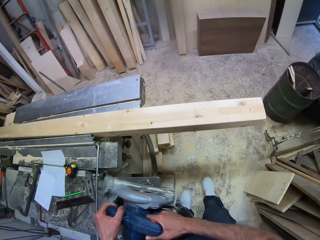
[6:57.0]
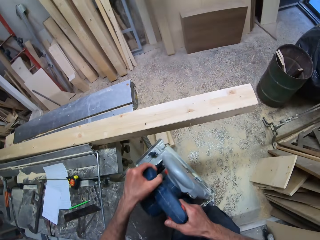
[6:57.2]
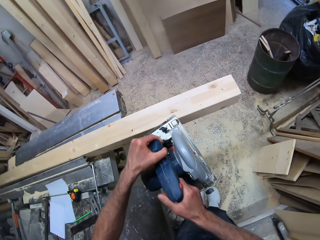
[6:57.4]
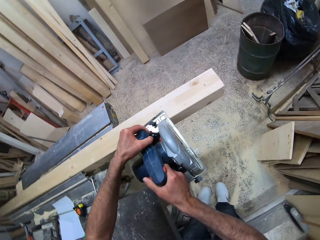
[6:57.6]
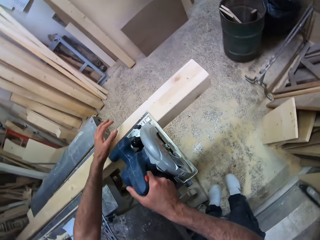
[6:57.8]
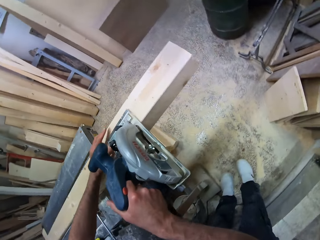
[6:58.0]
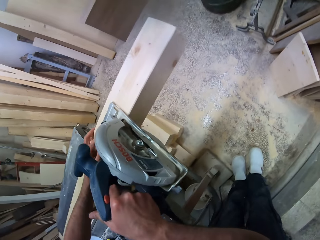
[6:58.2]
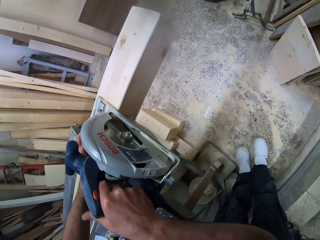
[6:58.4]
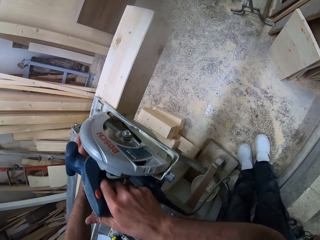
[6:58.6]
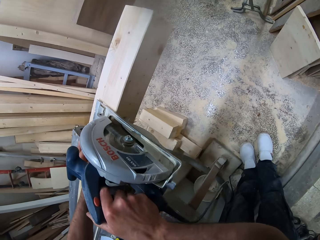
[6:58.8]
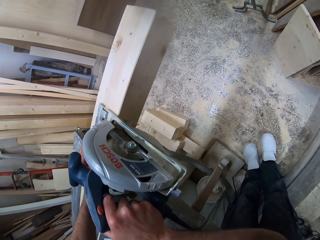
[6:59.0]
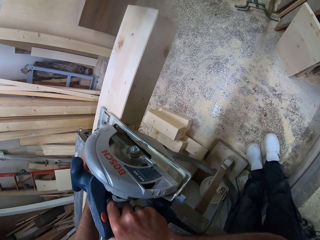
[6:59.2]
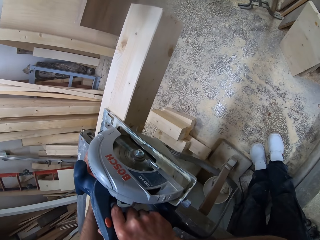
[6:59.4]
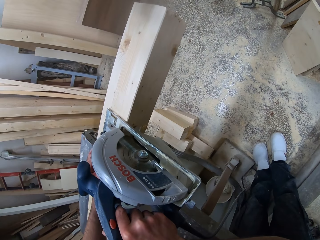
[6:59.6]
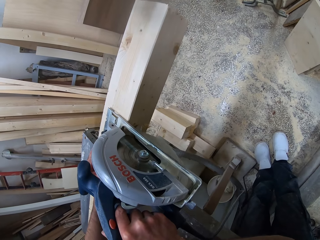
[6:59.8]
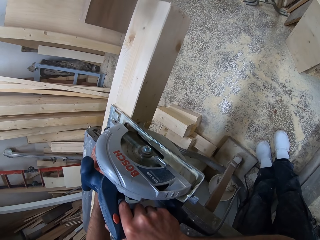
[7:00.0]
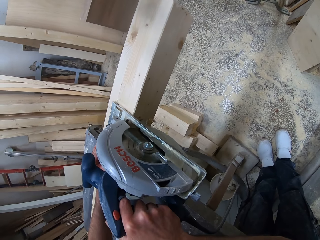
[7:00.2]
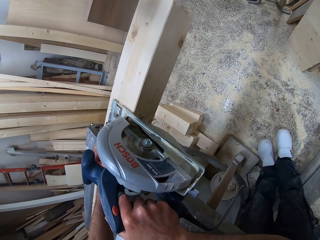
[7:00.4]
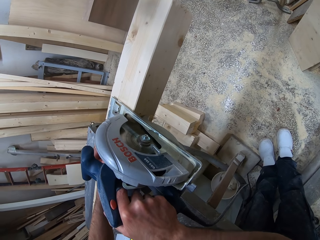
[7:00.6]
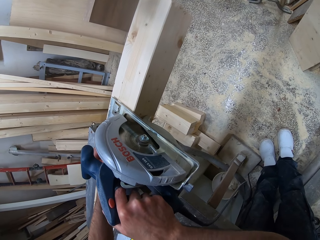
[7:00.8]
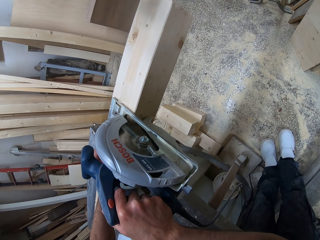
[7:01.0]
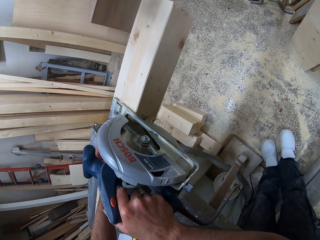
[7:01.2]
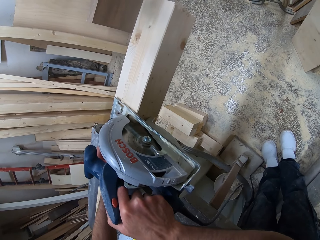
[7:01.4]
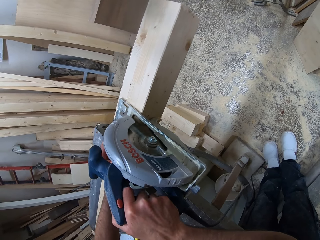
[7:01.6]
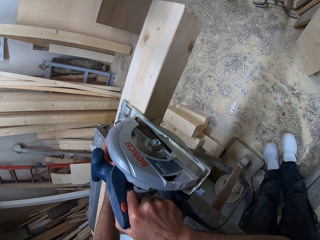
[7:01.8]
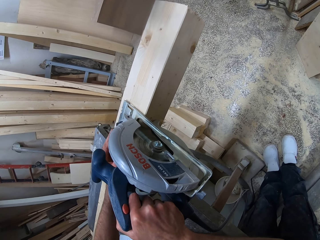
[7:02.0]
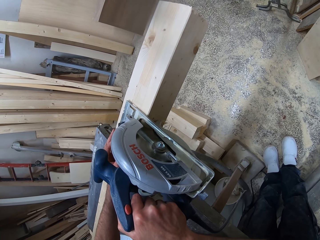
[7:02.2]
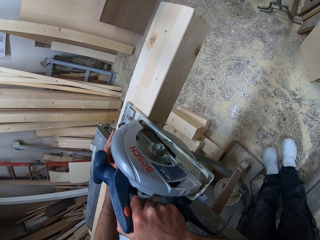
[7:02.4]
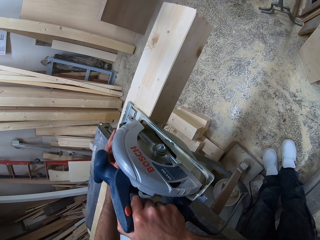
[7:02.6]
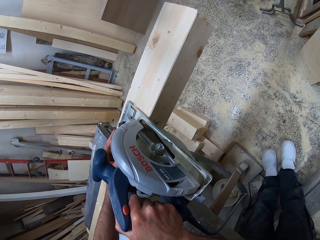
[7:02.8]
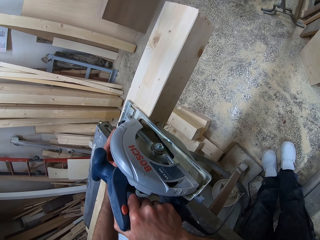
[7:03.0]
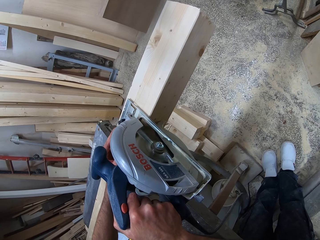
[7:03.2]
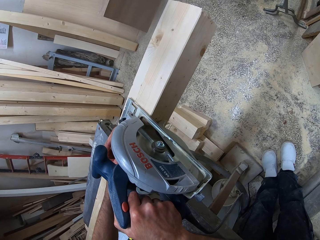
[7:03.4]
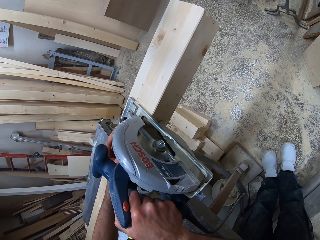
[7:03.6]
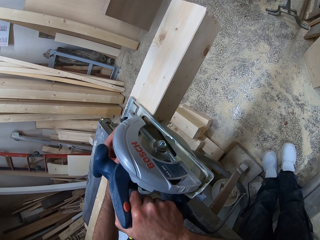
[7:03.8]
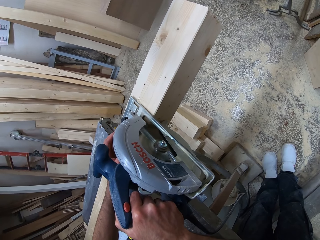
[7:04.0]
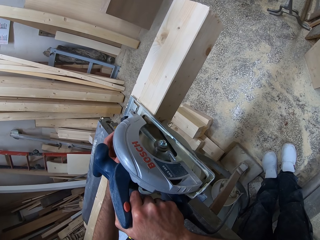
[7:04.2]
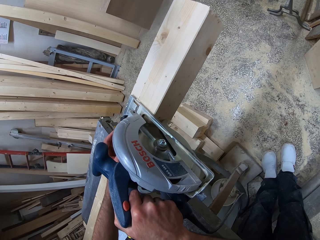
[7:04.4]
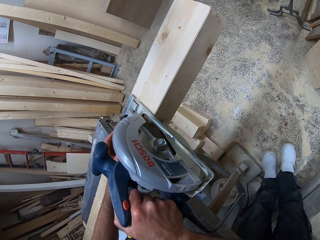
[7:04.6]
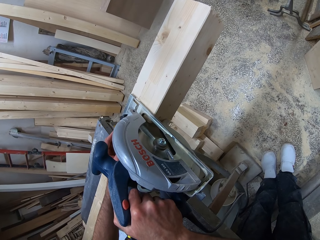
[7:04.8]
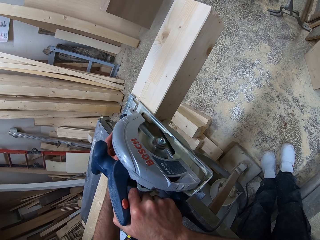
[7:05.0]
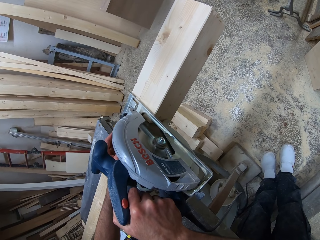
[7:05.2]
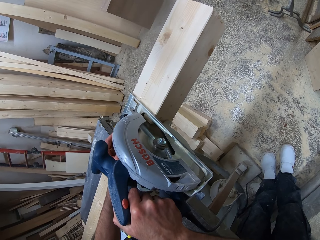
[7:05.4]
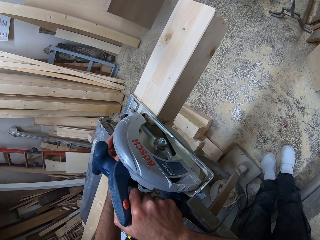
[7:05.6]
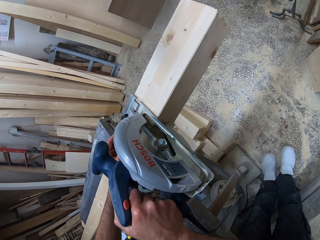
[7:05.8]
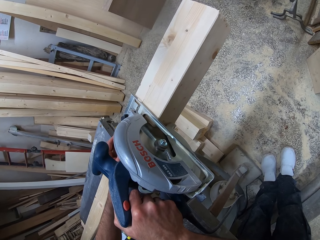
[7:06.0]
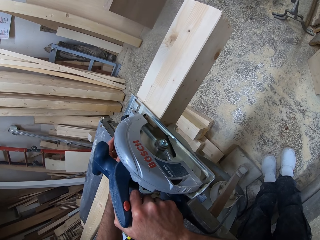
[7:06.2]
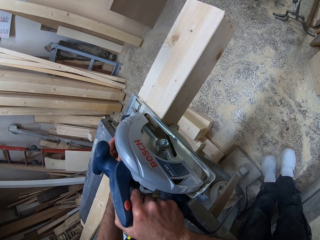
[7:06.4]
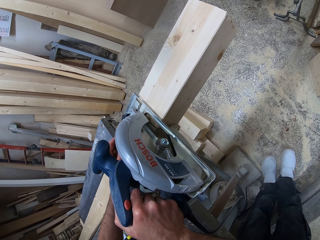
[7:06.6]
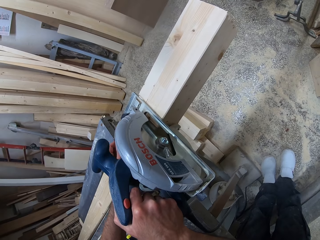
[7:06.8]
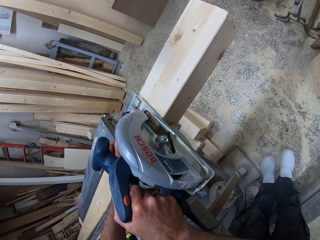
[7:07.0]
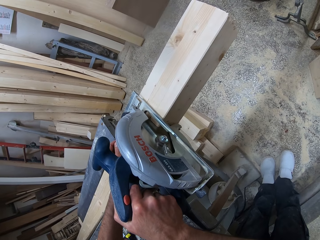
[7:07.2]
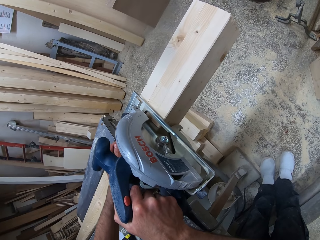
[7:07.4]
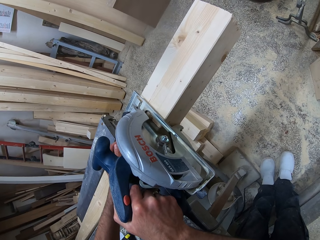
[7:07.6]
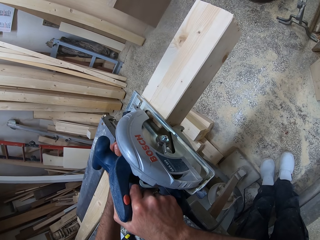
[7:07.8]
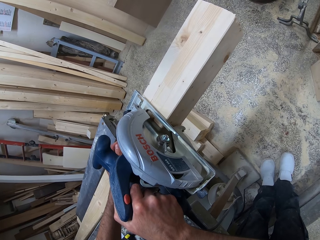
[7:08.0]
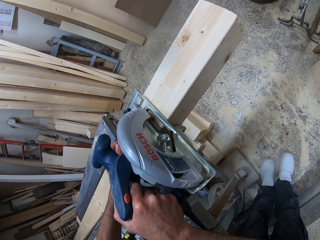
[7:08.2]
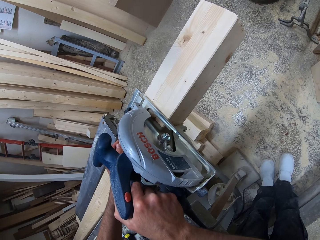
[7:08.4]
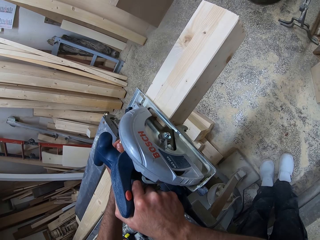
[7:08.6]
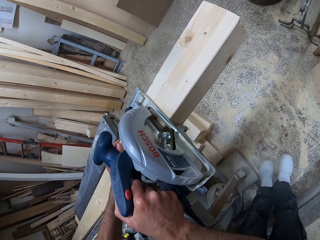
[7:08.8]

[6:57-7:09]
The camera wearer picks the circular saw from the wood cutting machine. They place the circular saw on the piece of wood. They saw the piece of wood with the circular saw.

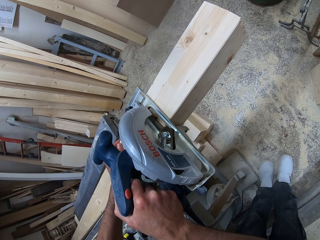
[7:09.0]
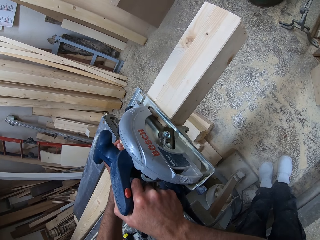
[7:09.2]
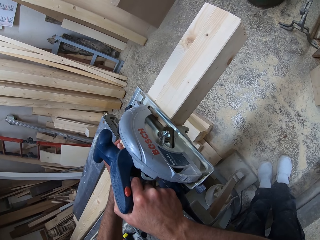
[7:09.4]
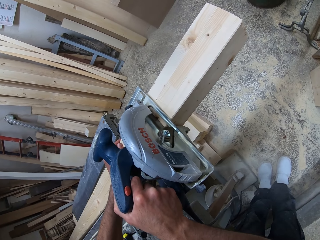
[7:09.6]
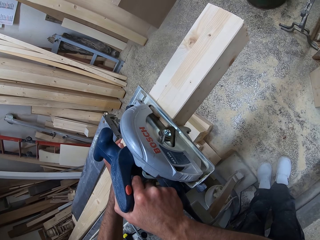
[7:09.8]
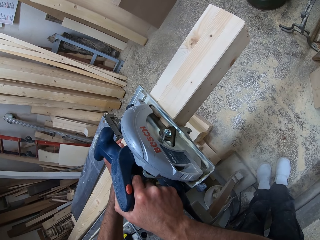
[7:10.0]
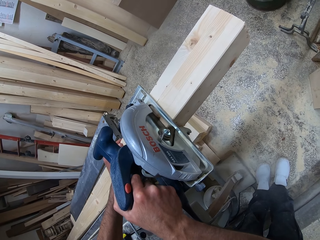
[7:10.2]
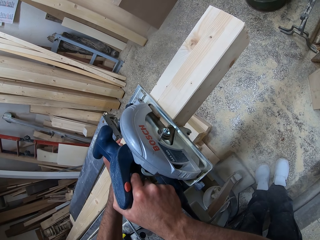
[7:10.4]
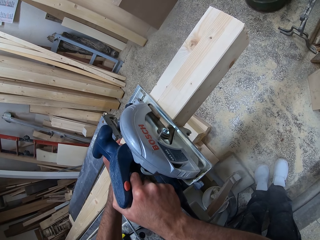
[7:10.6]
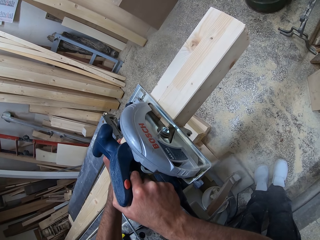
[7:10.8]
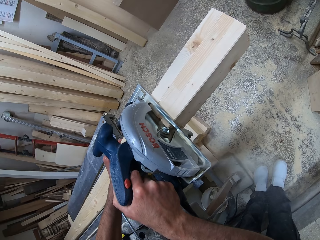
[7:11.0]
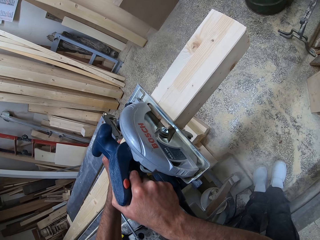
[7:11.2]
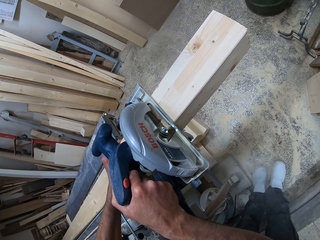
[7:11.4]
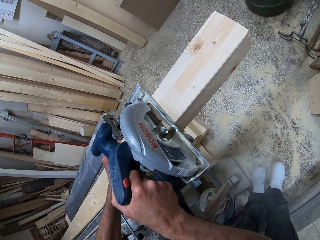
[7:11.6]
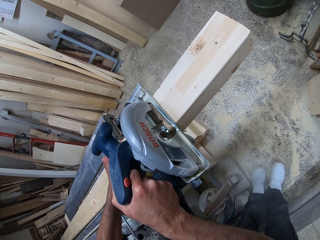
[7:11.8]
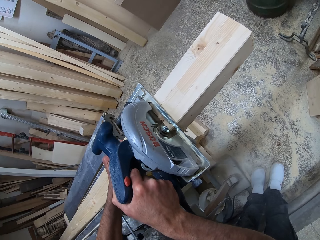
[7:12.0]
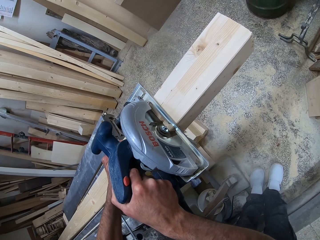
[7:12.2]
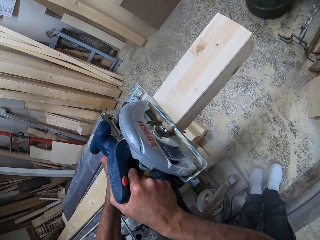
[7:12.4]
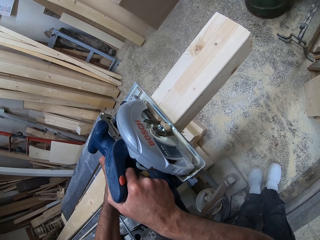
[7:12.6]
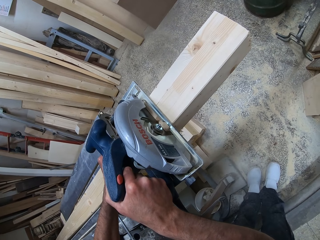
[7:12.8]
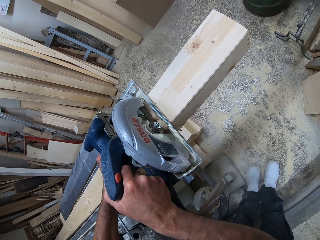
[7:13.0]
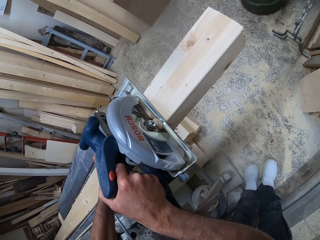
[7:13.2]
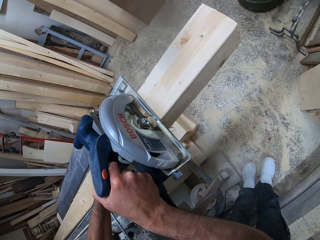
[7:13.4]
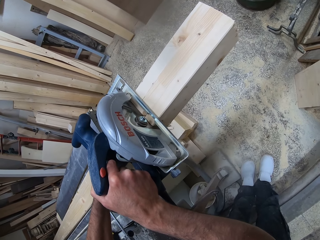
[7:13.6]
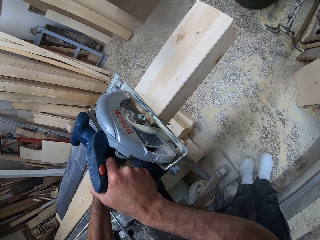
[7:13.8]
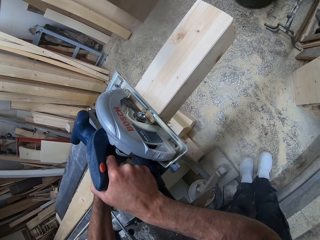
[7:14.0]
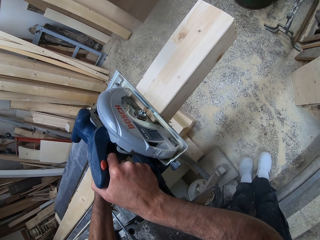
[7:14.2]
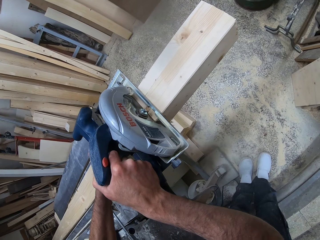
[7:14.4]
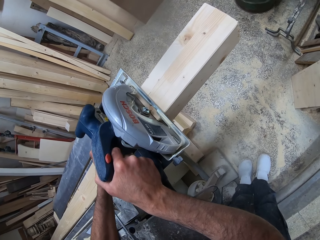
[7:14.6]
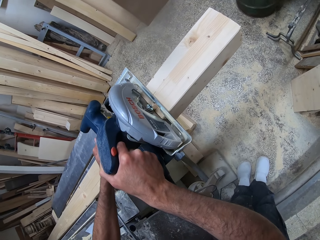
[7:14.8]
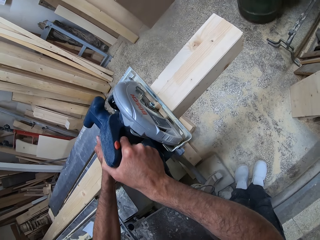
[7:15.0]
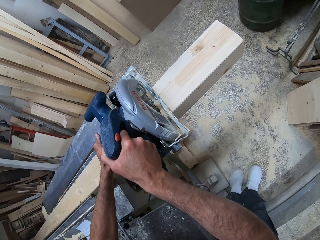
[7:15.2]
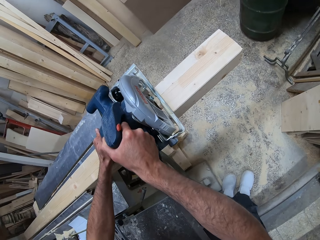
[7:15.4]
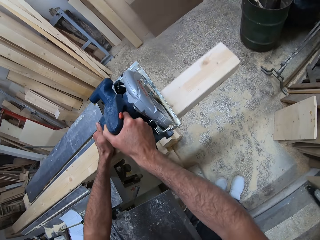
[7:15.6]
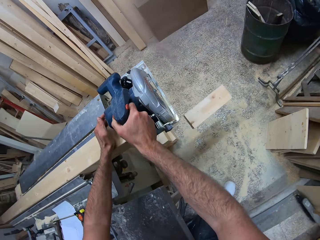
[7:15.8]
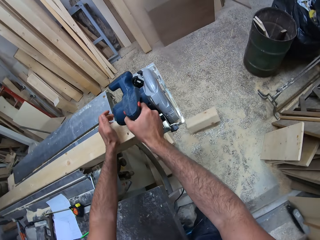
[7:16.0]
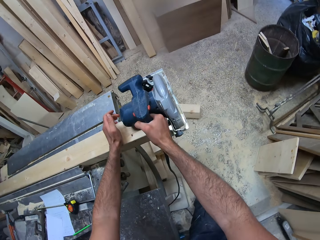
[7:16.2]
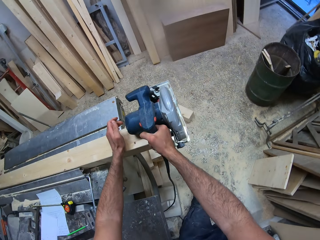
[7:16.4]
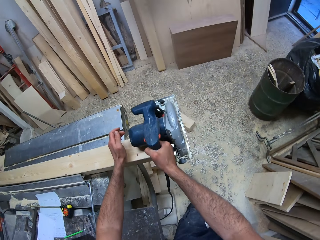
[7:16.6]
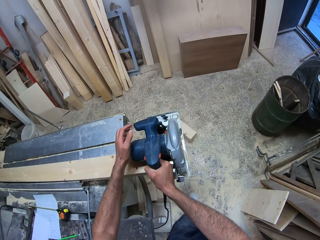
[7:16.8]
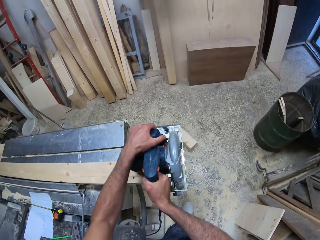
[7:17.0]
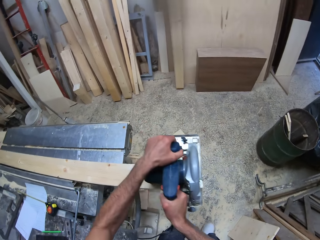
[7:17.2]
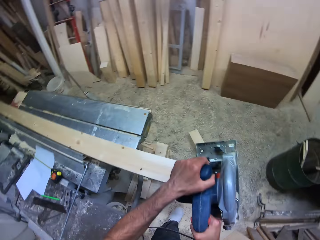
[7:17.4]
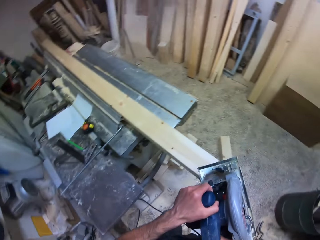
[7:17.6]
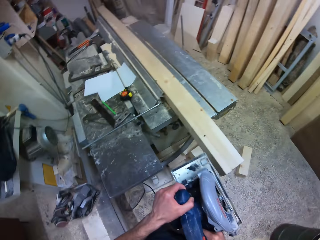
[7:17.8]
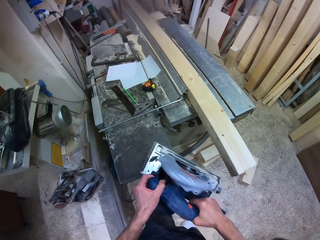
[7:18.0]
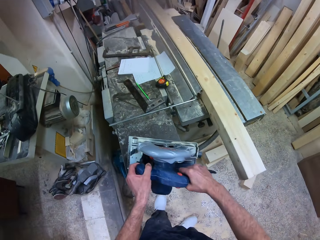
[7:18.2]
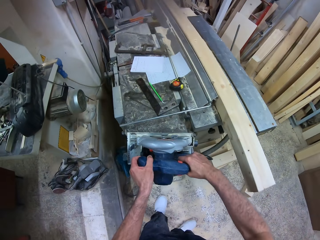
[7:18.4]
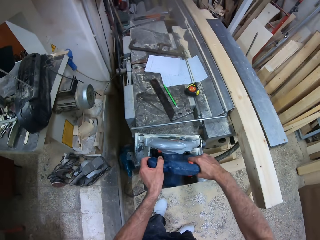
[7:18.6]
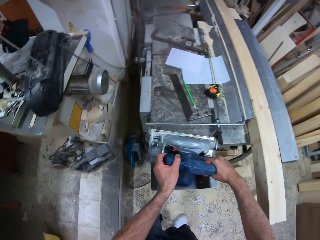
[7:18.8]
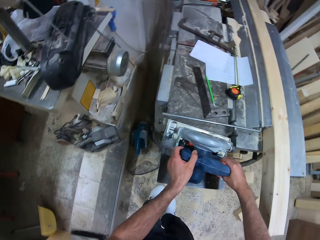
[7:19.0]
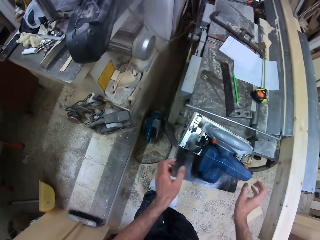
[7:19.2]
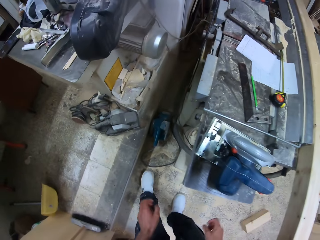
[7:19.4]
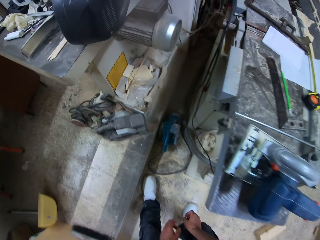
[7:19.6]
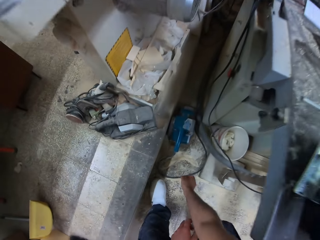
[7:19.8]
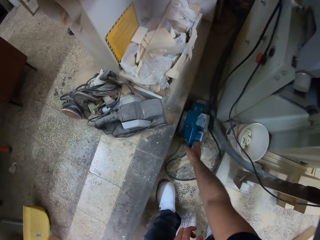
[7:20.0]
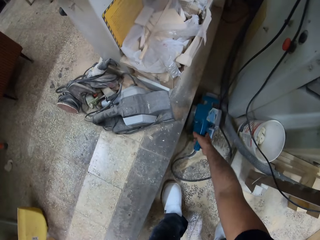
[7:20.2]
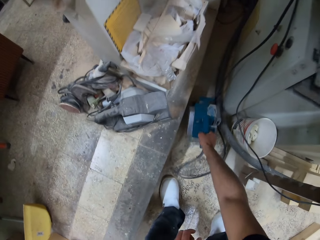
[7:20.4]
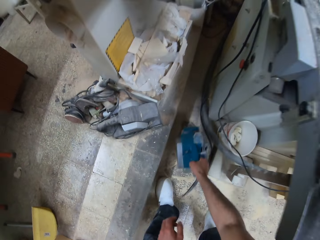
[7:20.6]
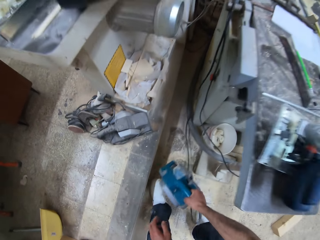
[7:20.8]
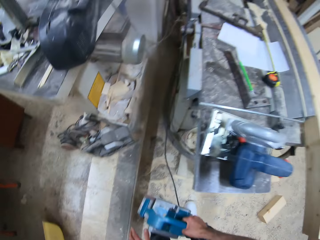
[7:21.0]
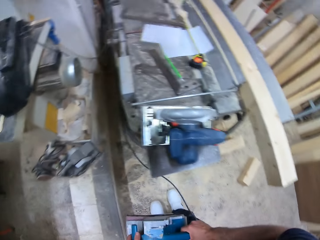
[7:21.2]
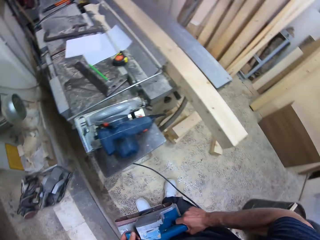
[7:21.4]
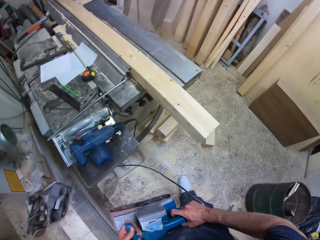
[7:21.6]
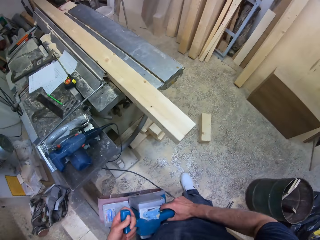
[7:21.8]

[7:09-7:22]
The camera wearer removes the circular saw from the piece of wood. They drop the circular saw on the wood cutting machine. They pick a wood sanding machine from the floor.
